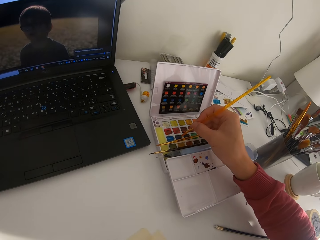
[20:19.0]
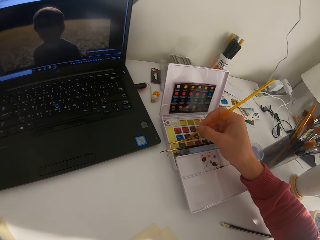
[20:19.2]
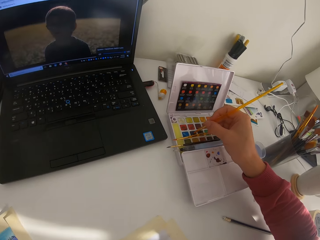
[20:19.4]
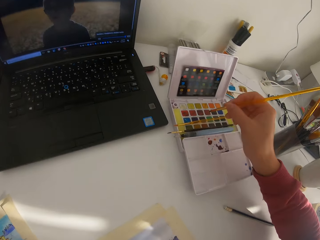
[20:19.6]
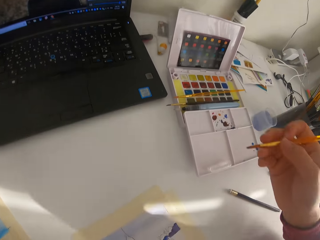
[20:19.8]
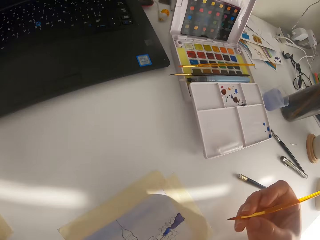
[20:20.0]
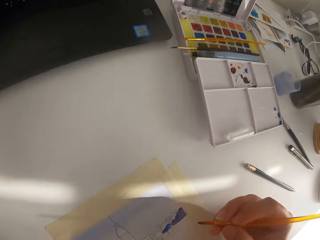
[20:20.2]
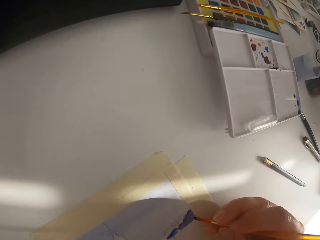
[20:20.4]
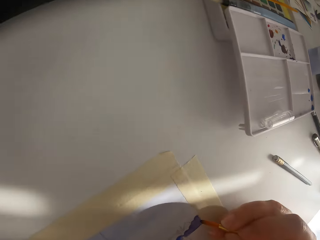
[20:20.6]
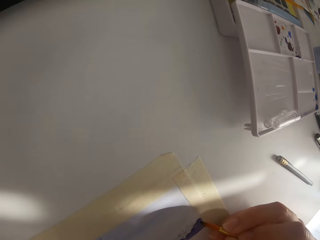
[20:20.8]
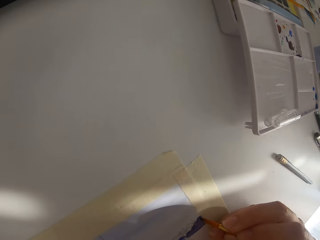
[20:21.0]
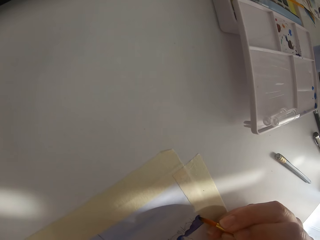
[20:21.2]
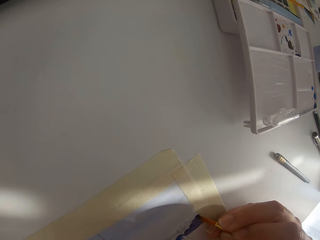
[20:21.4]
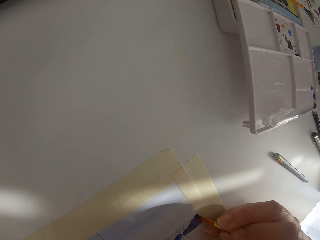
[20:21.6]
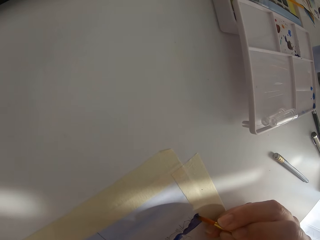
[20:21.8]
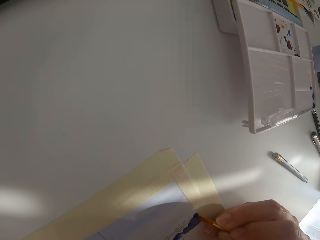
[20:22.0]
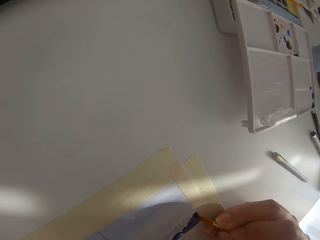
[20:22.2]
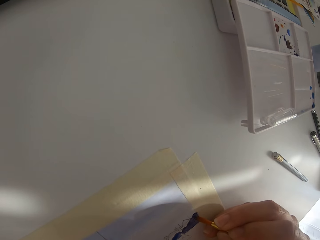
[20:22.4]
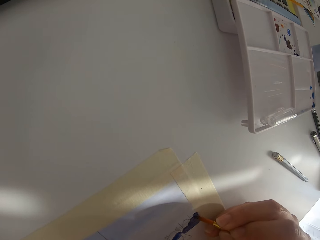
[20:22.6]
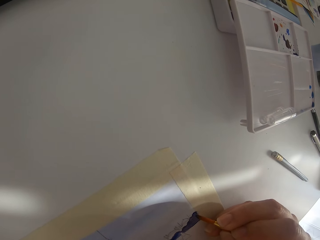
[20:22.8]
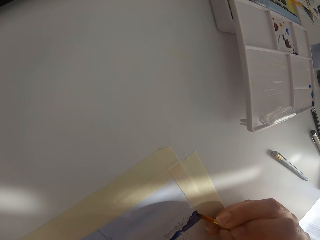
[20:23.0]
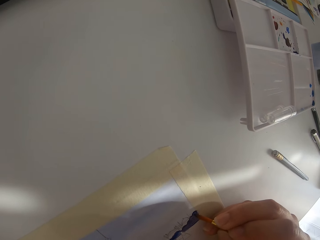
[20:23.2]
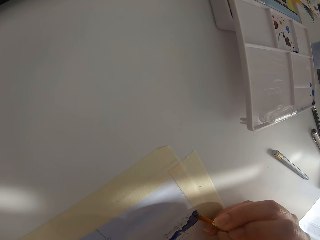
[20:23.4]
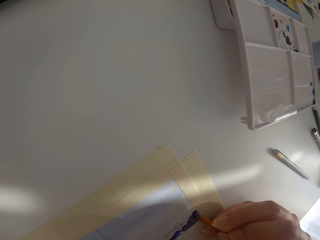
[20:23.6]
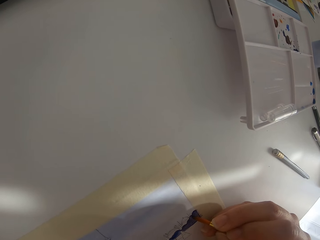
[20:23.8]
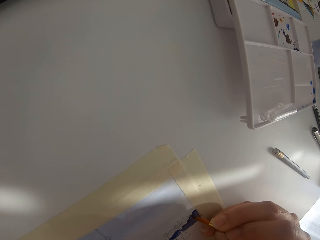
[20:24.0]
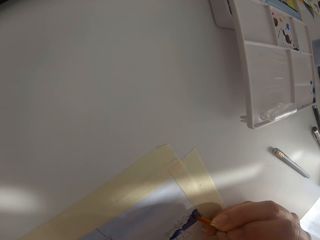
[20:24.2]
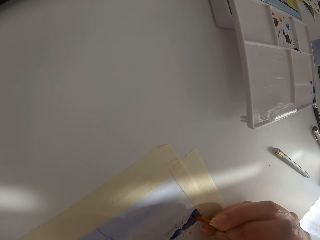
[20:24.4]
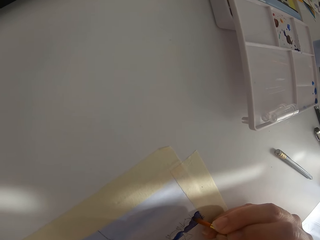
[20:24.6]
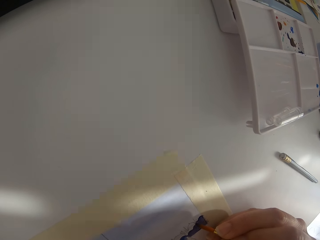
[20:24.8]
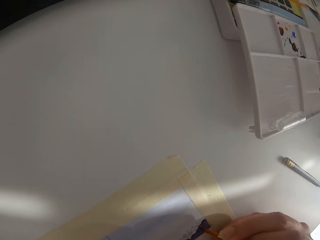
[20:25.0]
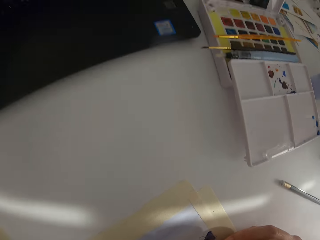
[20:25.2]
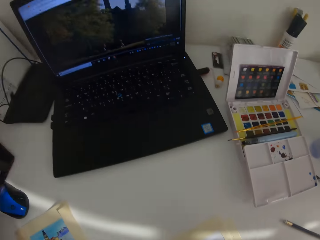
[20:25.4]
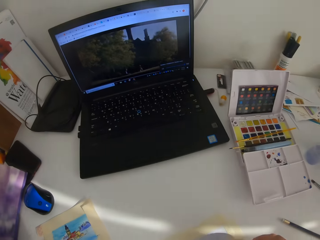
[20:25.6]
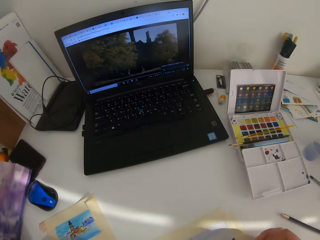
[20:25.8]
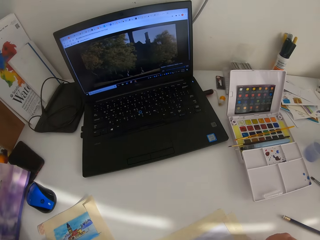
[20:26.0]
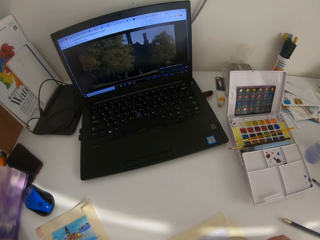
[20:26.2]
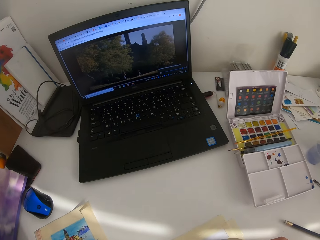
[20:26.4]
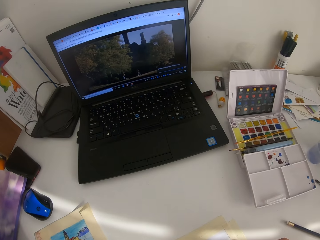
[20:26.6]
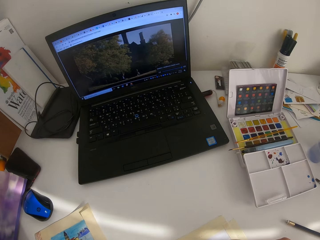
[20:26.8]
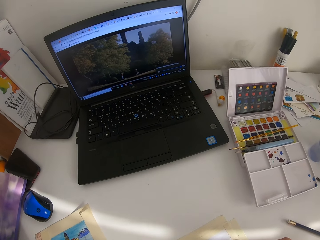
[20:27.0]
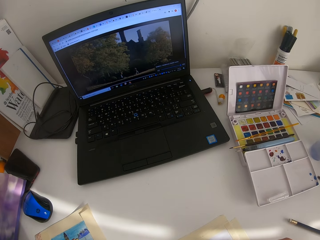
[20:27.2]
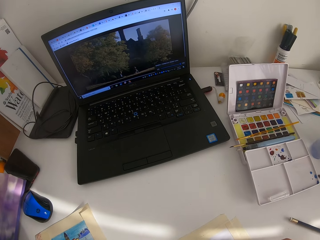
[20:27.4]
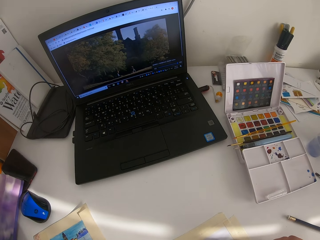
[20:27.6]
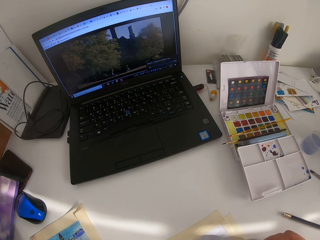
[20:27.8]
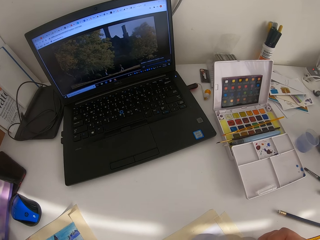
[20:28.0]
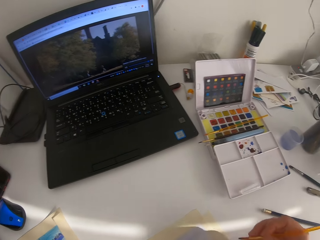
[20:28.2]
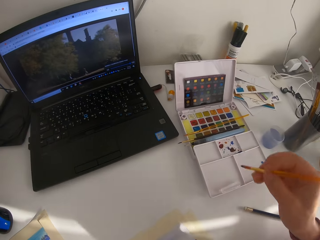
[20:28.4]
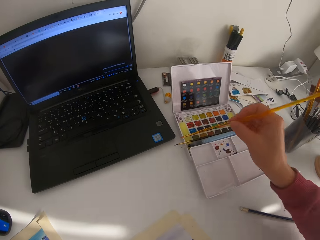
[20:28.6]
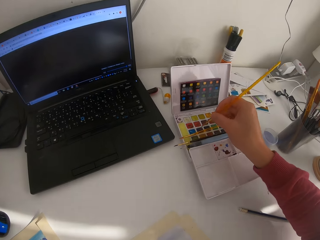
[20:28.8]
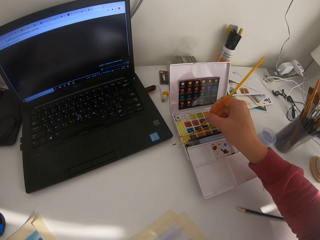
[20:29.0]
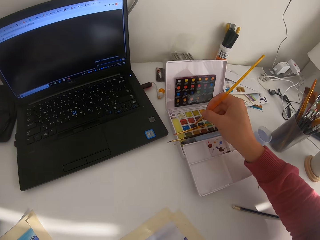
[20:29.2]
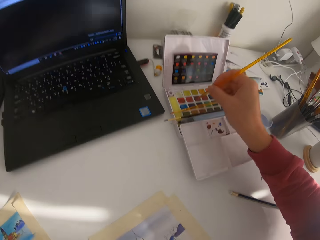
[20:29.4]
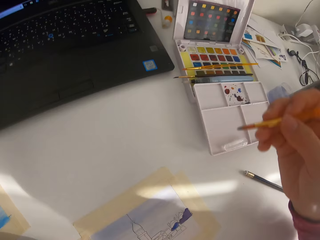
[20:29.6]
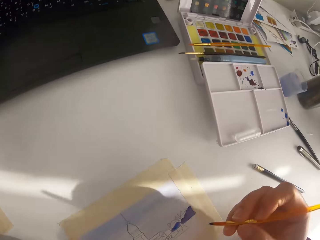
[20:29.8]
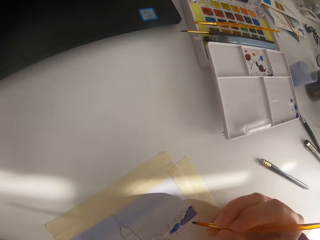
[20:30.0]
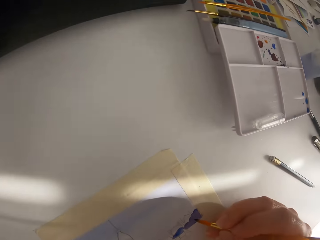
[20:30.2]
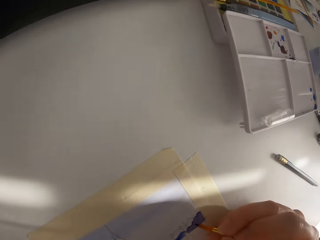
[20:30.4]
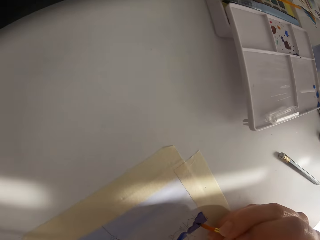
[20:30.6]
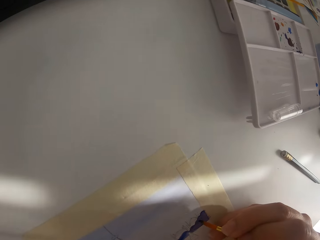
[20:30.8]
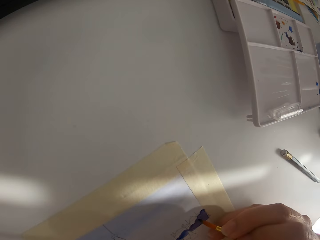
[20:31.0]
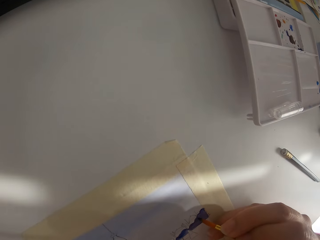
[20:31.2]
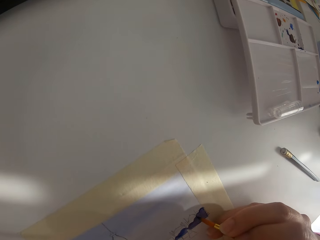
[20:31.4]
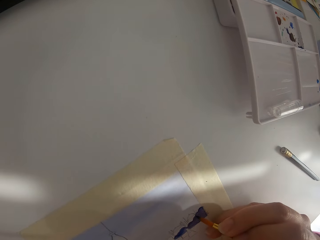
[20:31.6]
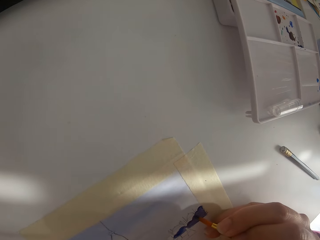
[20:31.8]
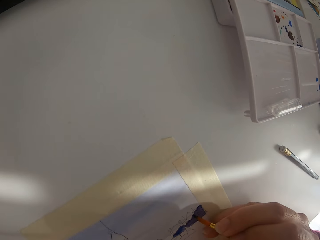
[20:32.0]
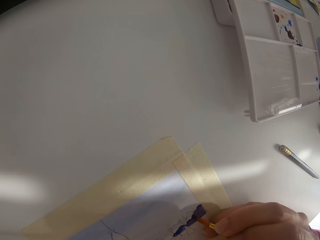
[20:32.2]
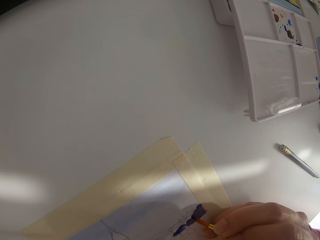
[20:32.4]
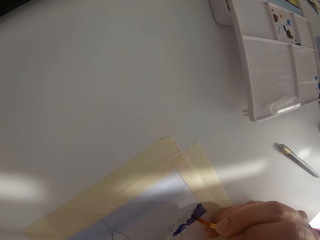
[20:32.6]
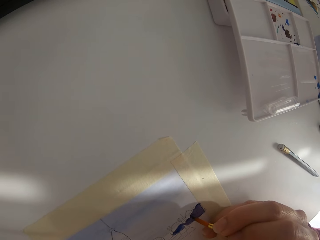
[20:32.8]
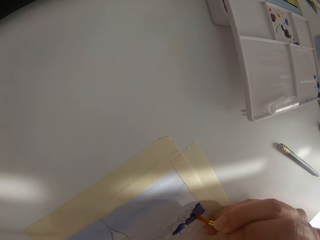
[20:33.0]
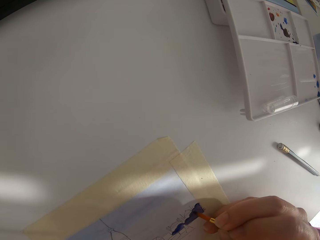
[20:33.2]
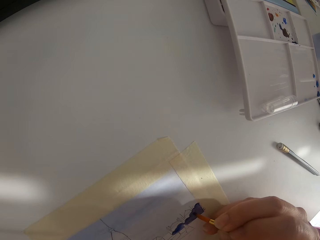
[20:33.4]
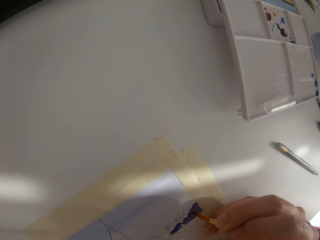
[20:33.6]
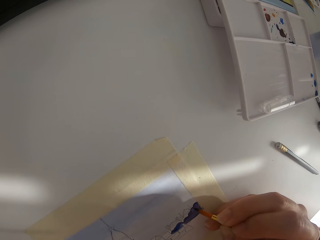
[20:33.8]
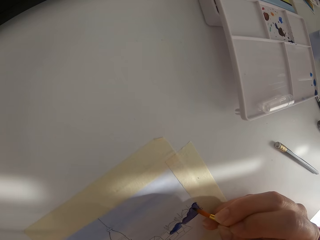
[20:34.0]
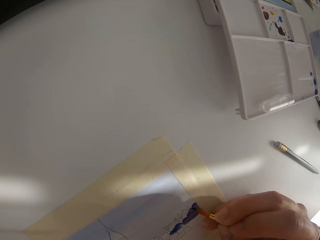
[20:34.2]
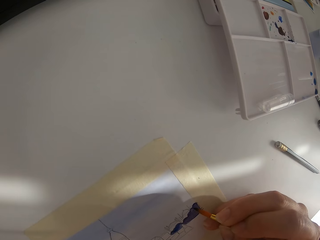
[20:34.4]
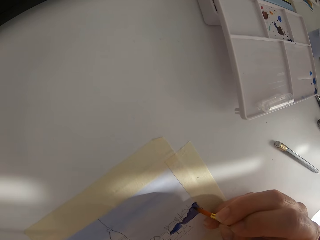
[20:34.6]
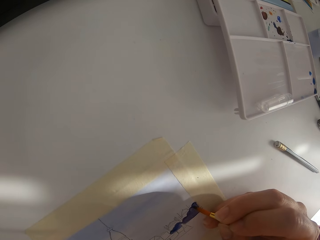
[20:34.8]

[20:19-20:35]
The camera wearer touches the paint brush on the solid watercolor. They paint on the paper. They touch the paint brush on the solid watercolor.

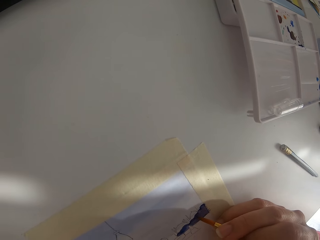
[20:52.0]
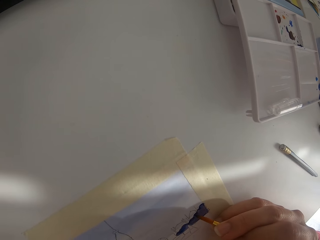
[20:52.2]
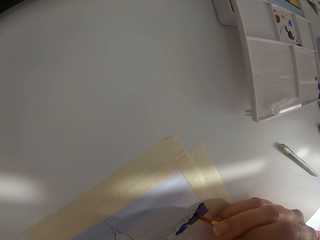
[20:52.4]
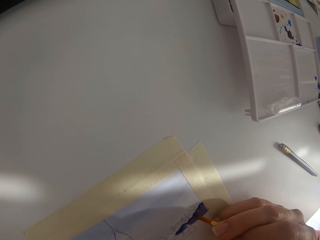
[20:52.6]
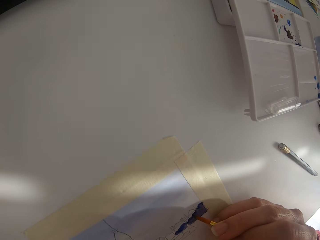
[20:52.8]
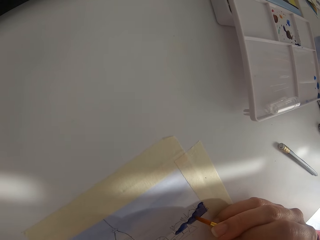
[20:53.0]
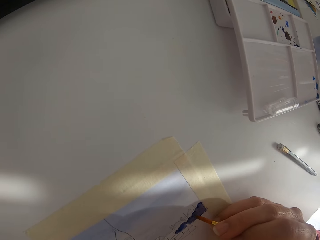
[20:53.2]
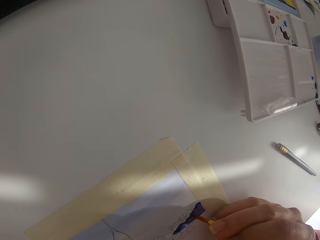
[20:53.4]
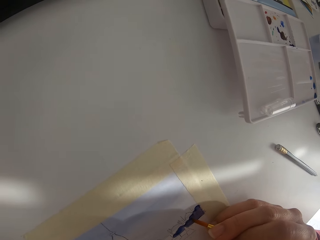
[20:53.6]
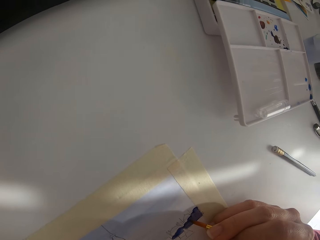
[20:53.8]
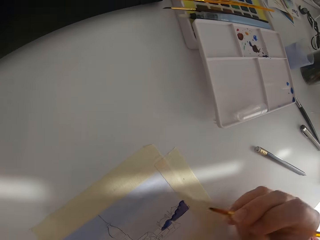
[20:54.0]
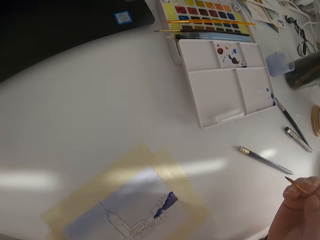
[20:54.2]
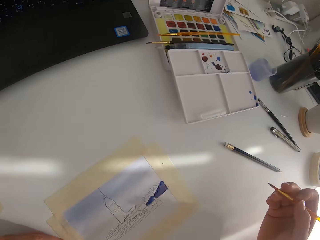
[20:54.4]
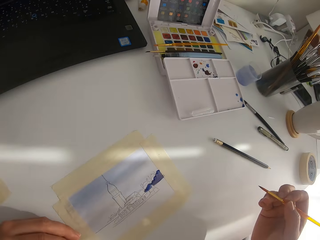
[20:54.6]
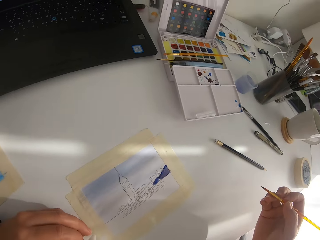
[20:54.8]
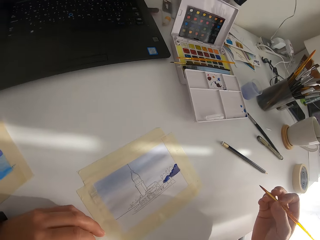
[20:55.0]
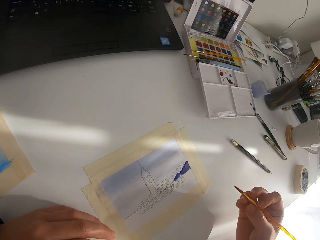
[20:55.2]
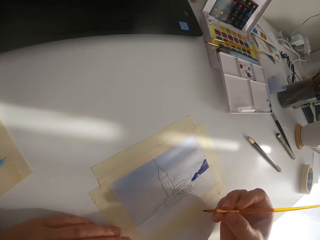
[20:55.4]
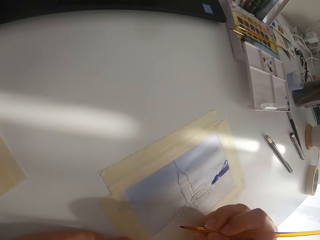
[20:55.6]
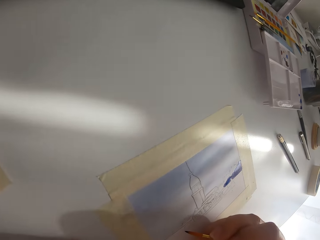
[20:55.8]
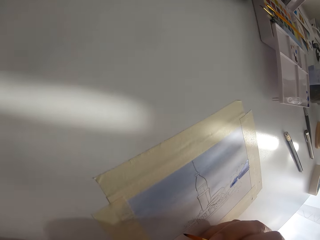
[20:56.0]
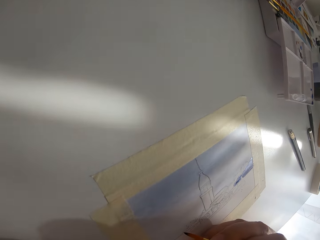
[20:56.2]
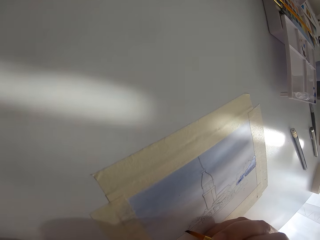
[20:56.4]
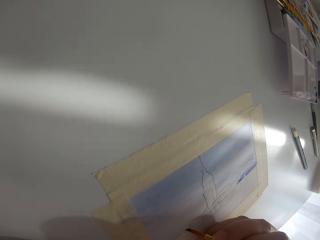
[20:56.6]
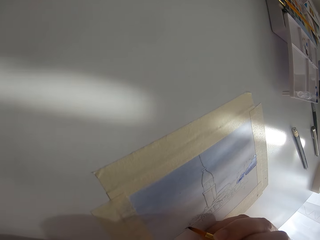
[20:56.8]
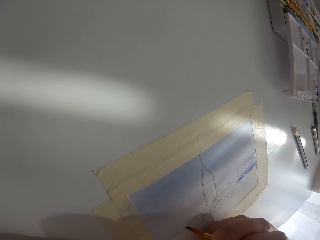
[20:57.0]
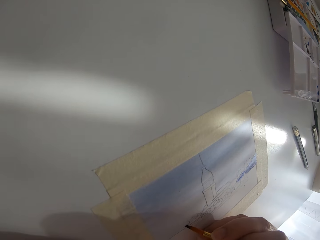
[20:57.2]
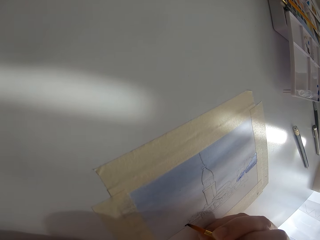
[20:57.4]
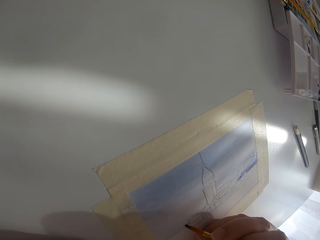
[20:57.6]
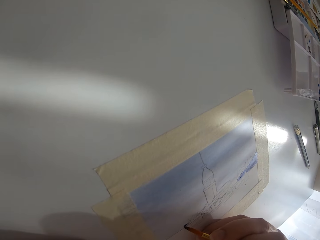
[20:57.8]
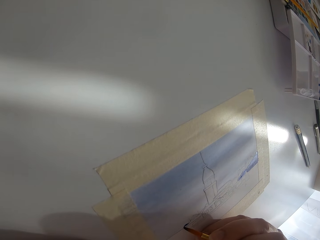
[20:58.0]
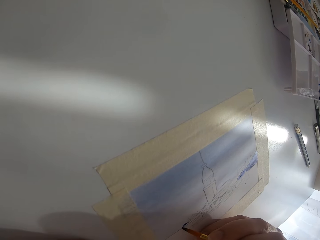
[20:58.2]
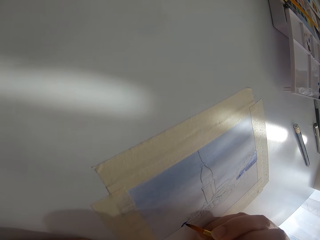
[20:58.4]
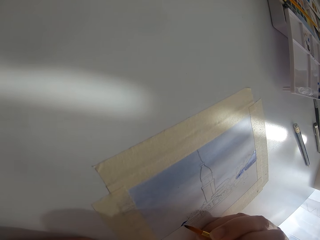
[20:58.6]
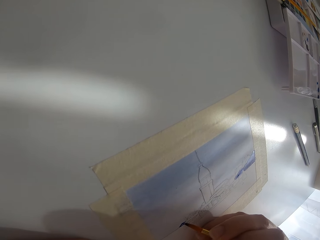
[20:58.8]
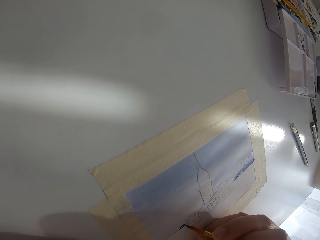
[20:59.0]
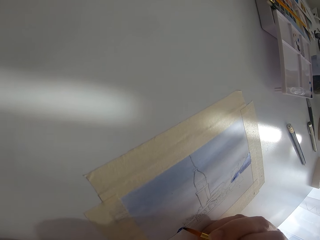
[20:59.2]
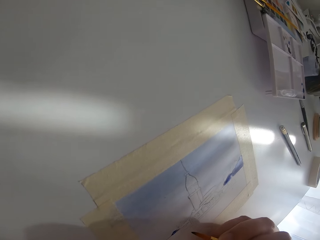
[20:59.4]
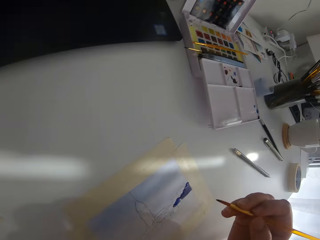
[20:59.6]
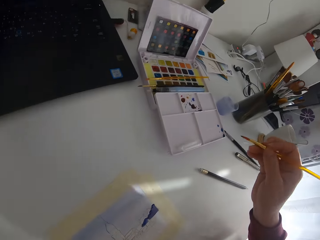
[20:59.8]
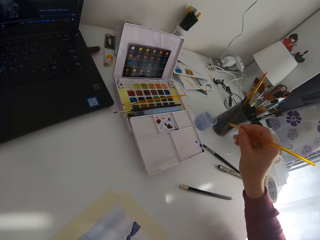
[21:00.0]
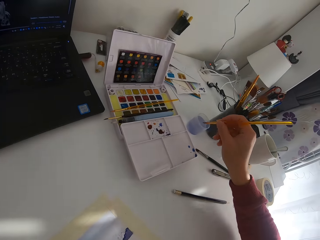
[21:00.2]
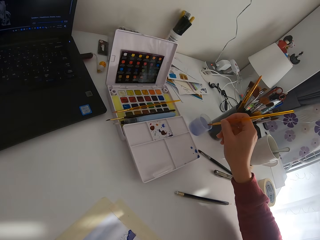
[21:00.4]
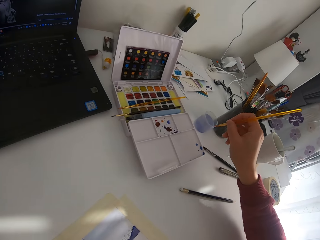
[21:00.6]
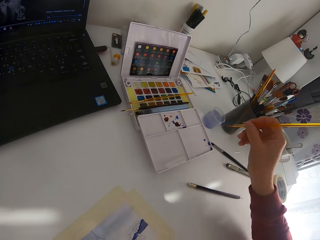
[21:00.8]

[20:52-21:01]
The camera wearer paints on the paper. They pause painting. They paint on the paper.
